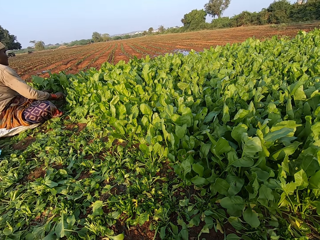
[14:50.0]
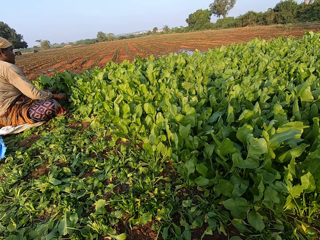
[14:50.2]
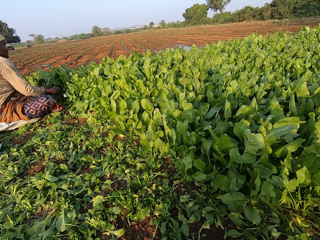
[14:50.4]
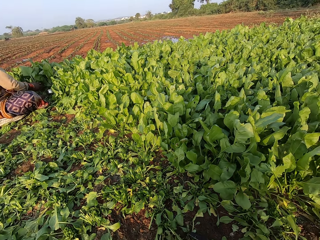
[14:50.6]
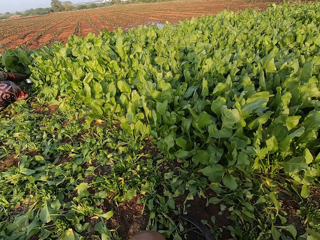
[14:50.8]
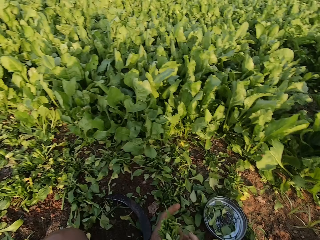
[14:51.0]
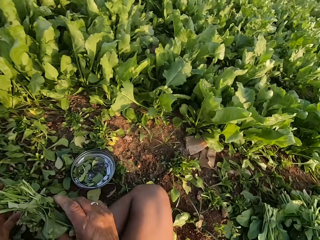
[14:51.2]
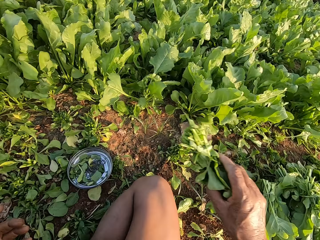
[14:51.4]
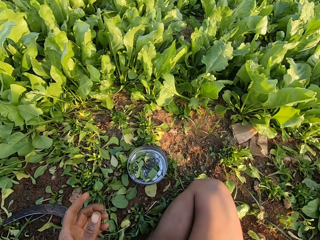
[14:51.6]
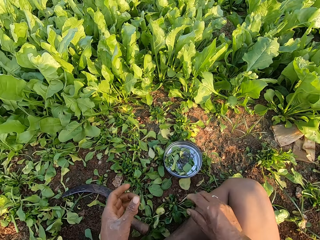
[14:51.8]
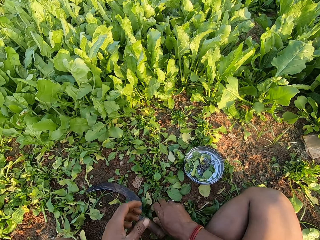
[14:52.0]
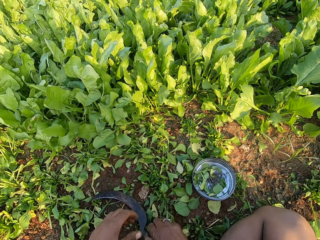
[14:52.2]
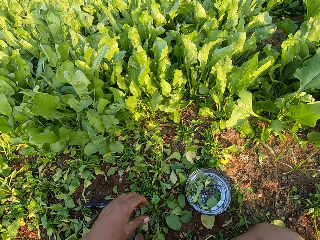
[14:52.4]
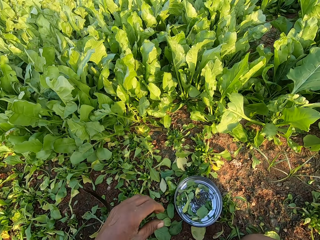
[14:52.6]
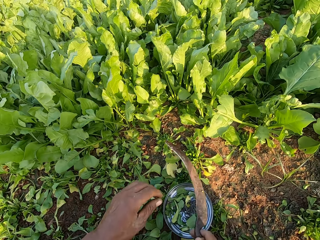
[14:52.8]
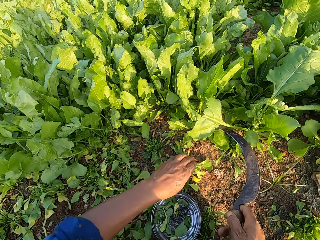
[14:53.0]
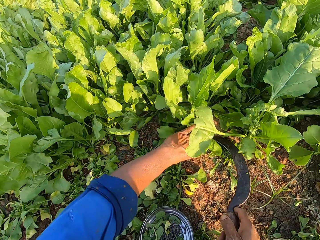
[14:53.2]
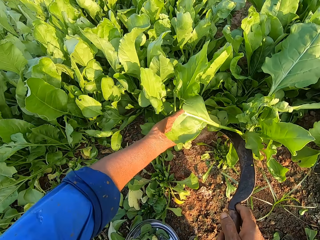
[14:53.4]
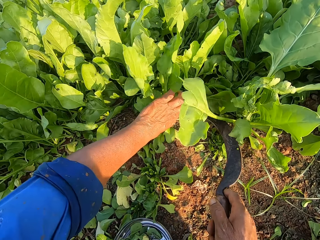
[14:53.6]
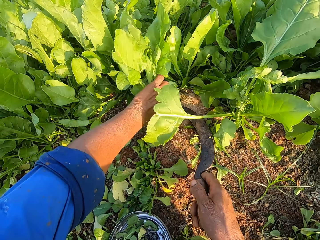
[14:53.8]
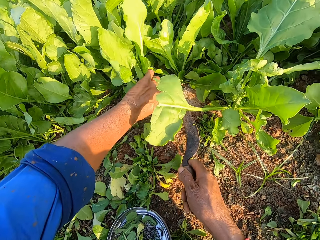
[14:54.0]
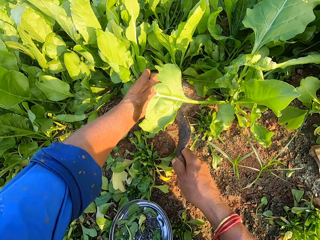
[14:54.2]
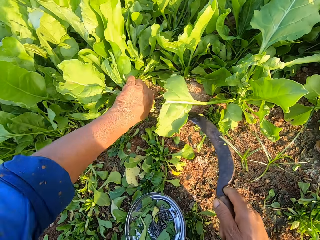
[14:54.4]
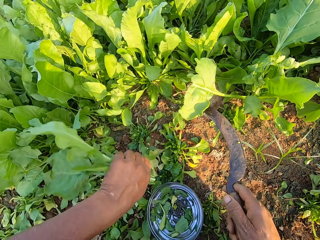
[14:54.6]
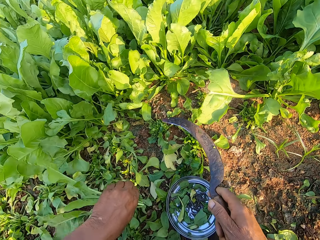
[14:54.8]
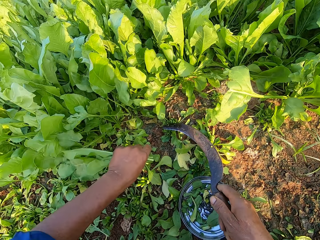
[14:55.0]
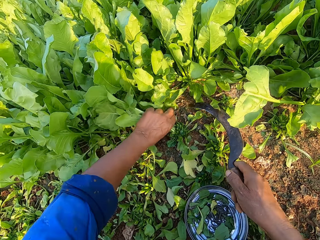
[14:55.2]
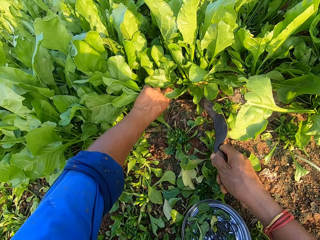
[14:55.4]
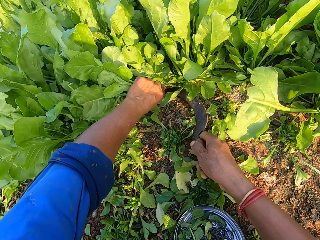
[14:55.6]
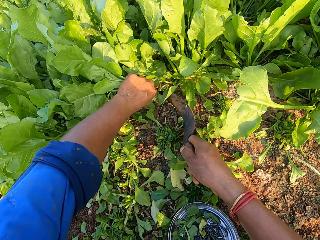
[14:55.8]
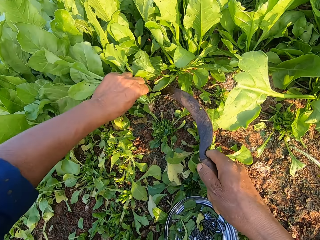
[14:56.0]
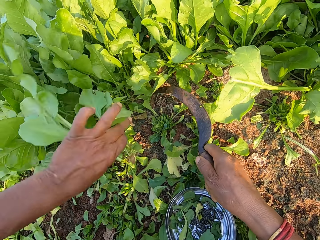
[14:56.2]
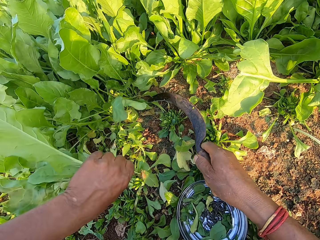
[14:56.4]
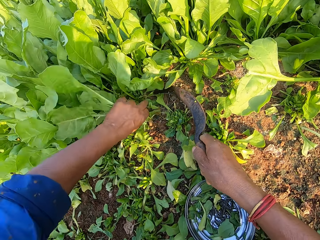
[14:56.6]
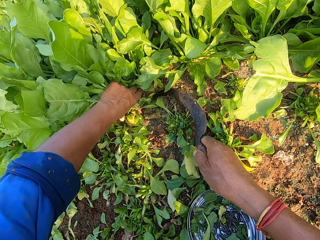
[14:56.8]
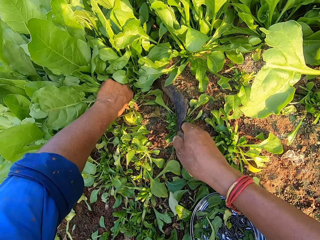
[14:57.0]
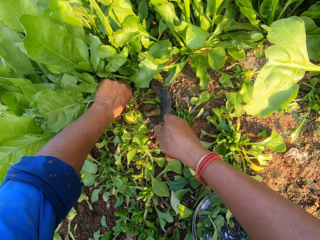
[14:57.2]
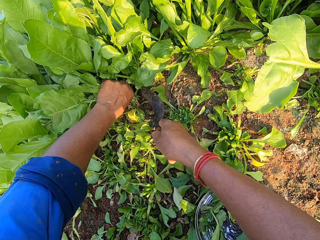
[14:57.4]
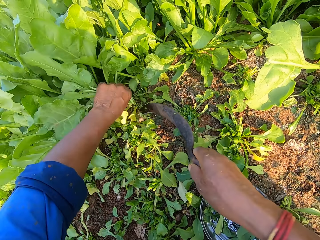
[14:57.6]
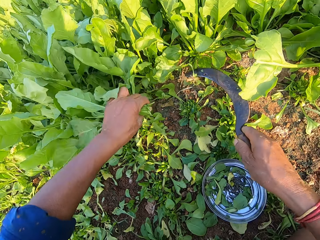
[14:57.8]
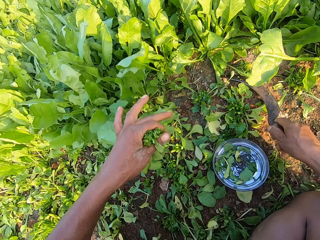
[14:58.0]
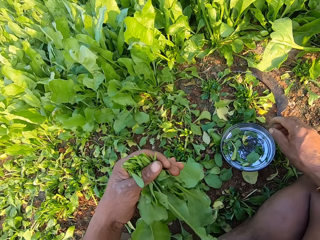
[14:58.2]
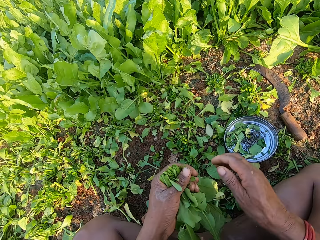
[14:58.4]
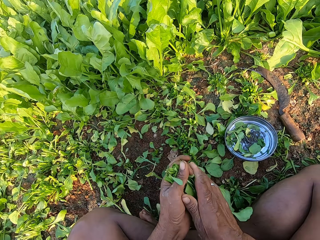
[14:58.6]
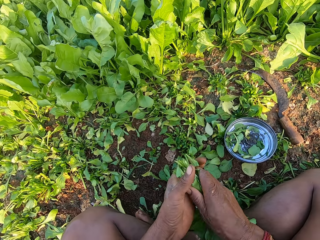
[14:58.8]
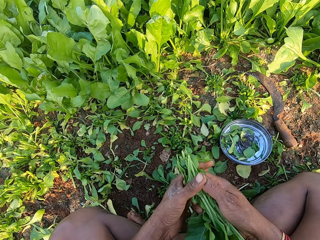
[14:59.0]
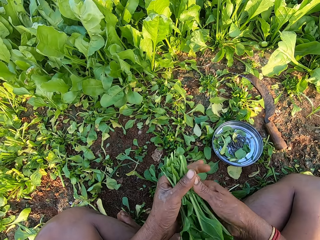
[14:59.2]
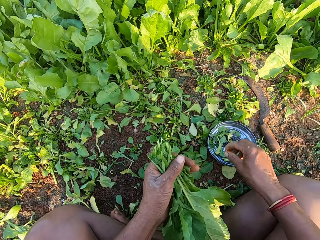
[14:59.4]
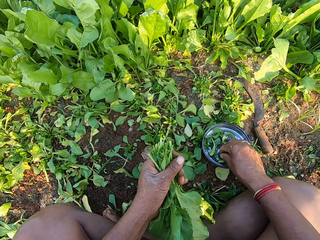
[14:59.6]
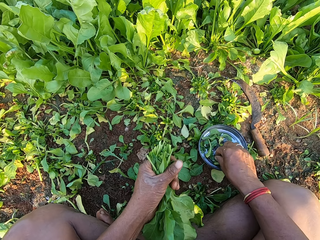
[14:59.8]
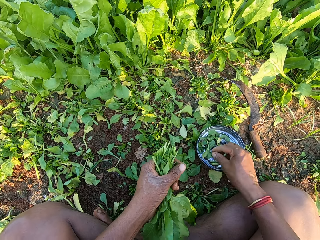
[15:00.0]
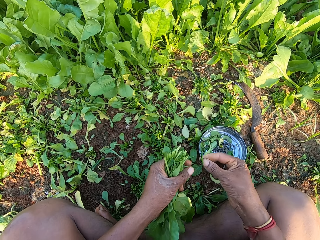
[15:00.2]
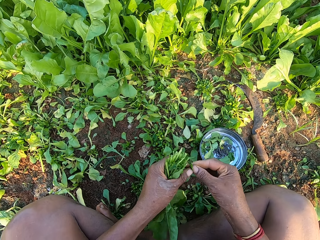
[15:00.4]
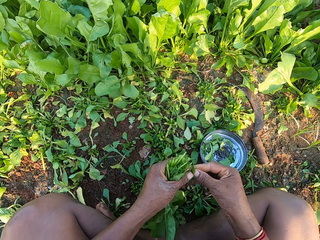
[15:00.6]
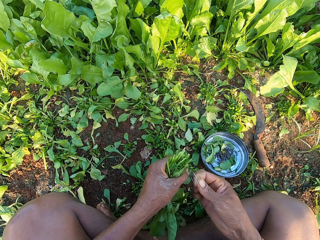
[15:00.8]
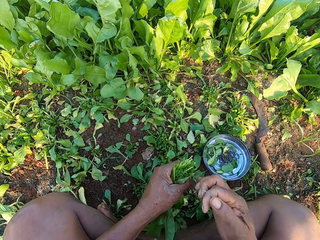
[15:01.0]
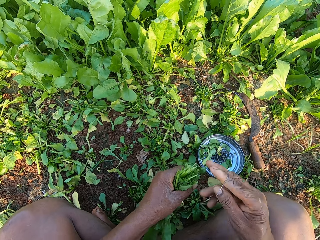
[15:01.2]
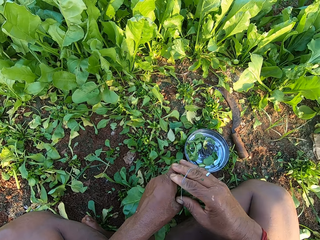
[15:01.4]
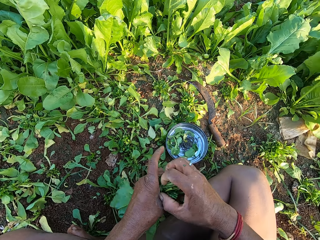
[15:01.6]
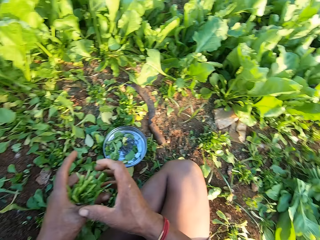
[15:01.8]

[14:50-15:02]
The camera wearer looks at a person. He drops the bundle of vegetables on the bundles of vegetables on the ground with his right hand. He picks up the knife, a sickle, from the ground with his right hand. He looks at the person. He holds the vegetables in the farm with his left hand. He cuts the vegetables in his left hand with the knife in his right hand. He holds the vegetables in the farm with his left hand. He cuts the vegetables in his left hand with the knife in his right hand. He holds the vegetables in the farm with his left hand. He cuts the vegetables in his left hand with the knife in his right hand. He drops the knife on the ground with his right hand. He arranges the vegetables with both hands. He picks up a rubber band from the silver plate on the ground with his right hand. He holds the rubber band with both hands. He bands the vegetables in his left hand with the rubber band in his right hand.

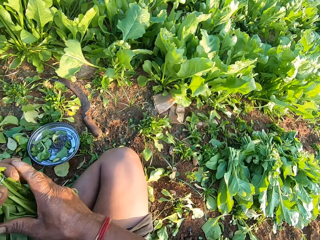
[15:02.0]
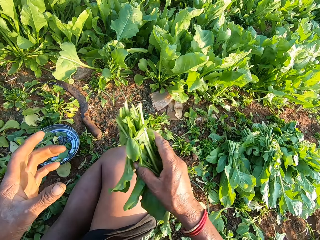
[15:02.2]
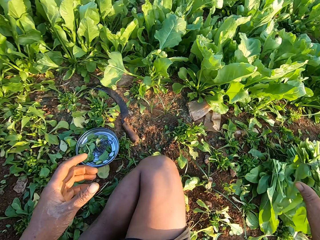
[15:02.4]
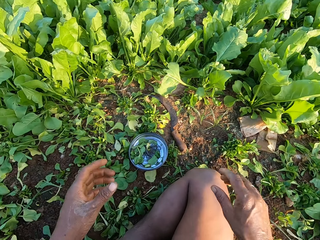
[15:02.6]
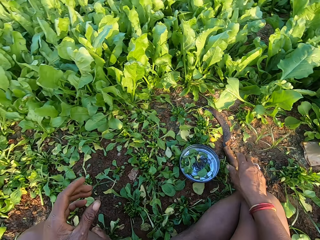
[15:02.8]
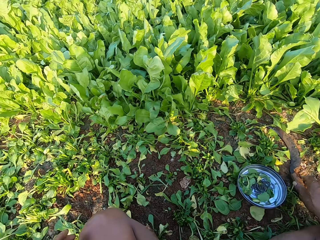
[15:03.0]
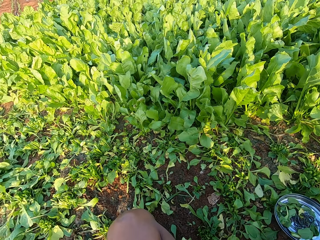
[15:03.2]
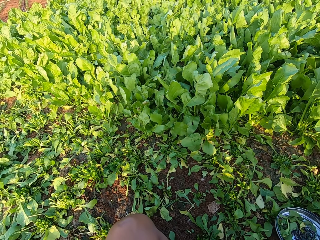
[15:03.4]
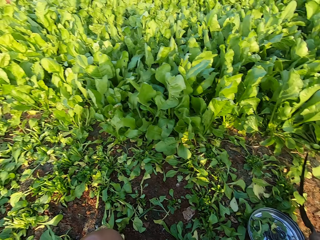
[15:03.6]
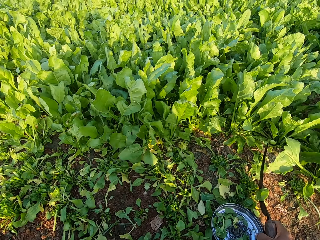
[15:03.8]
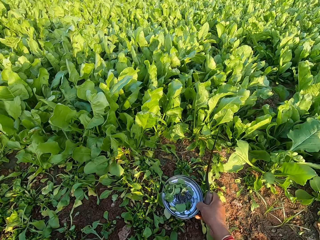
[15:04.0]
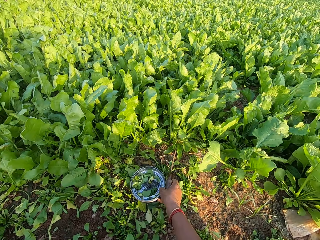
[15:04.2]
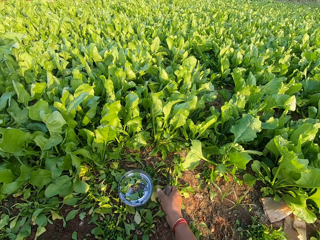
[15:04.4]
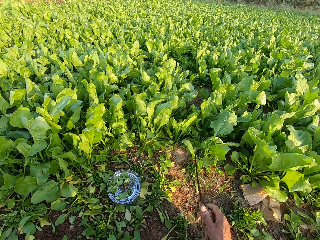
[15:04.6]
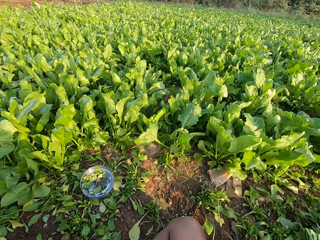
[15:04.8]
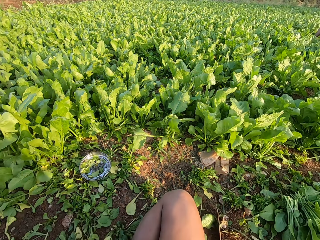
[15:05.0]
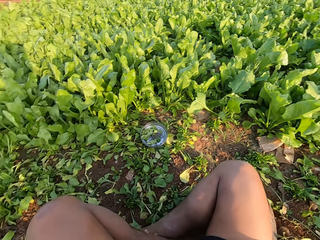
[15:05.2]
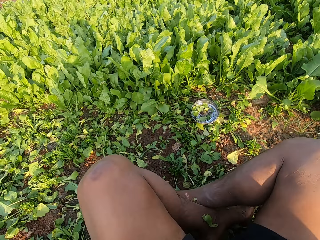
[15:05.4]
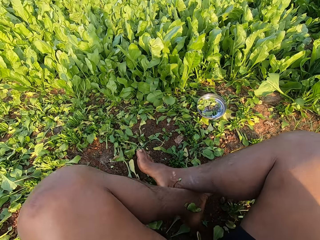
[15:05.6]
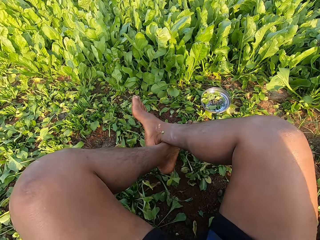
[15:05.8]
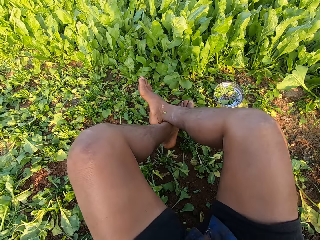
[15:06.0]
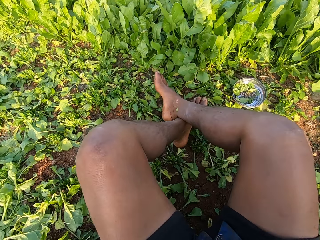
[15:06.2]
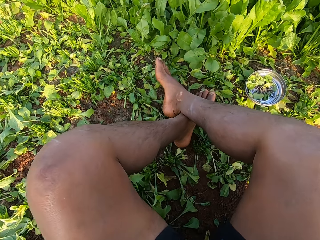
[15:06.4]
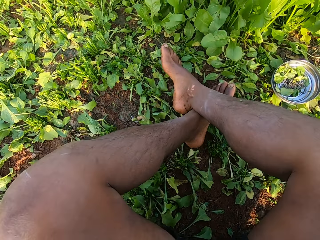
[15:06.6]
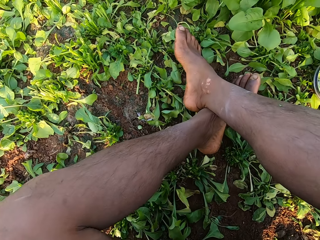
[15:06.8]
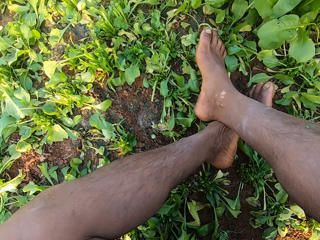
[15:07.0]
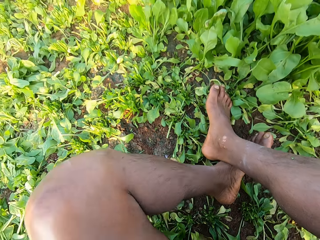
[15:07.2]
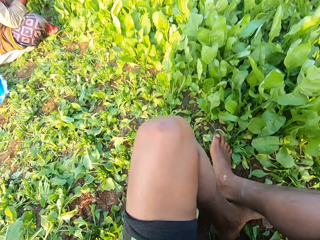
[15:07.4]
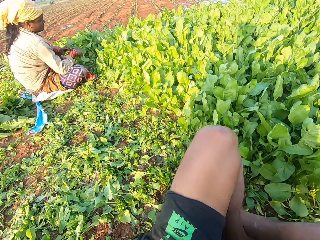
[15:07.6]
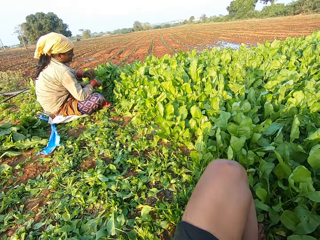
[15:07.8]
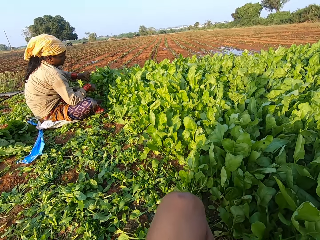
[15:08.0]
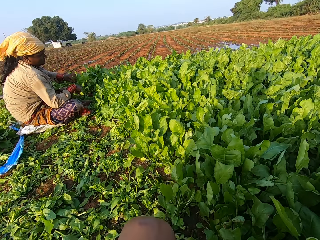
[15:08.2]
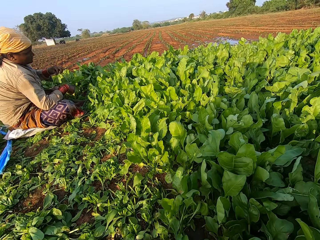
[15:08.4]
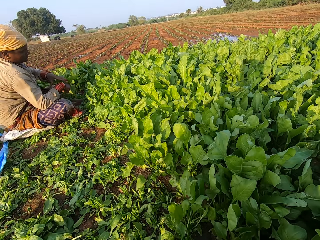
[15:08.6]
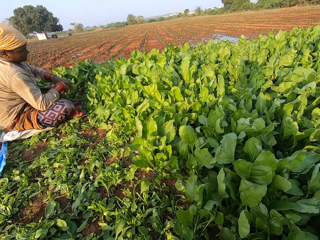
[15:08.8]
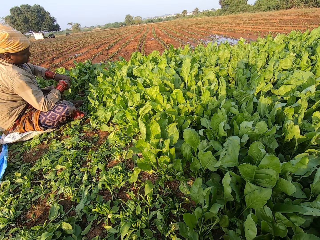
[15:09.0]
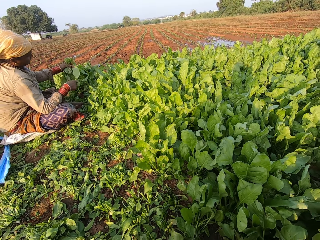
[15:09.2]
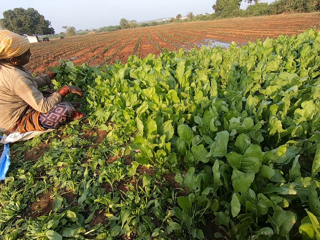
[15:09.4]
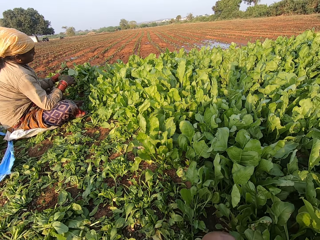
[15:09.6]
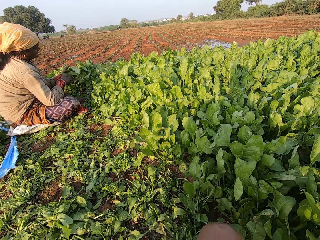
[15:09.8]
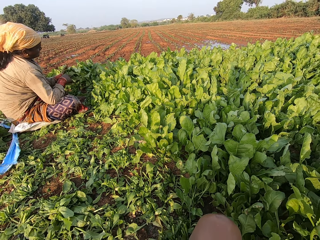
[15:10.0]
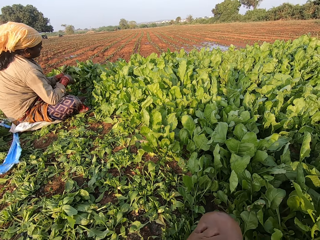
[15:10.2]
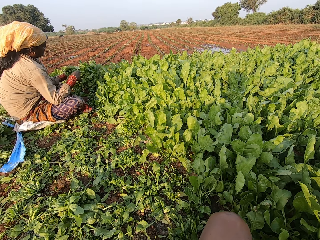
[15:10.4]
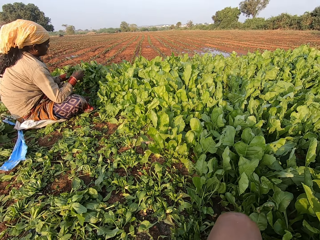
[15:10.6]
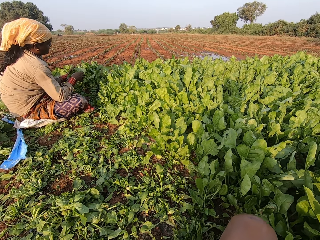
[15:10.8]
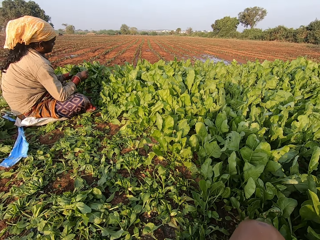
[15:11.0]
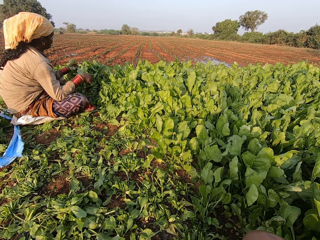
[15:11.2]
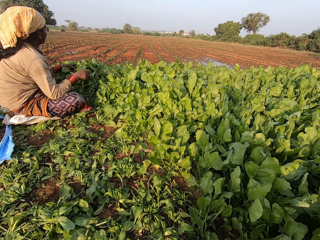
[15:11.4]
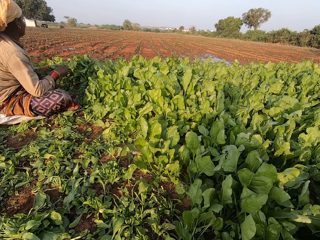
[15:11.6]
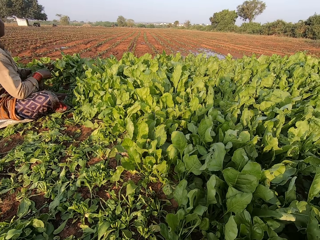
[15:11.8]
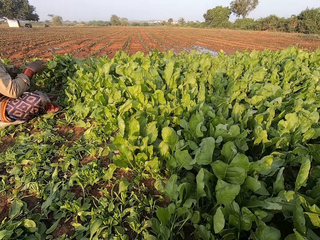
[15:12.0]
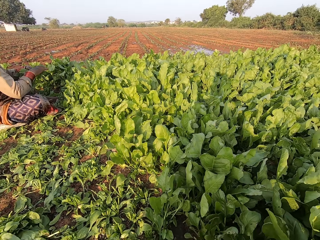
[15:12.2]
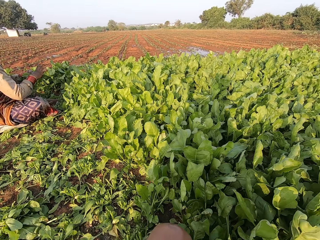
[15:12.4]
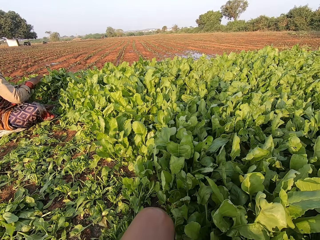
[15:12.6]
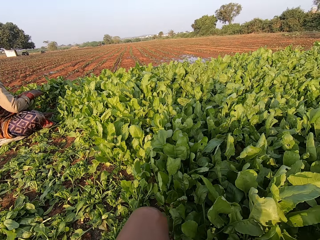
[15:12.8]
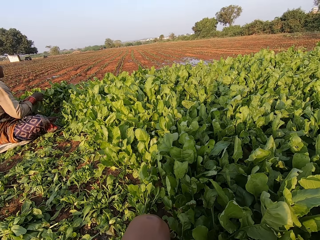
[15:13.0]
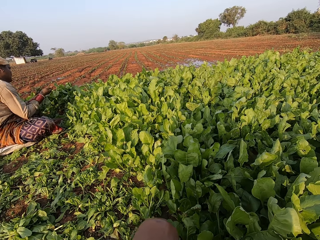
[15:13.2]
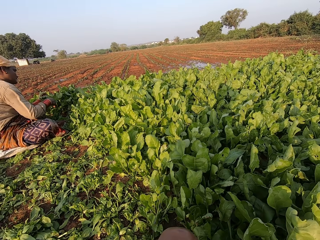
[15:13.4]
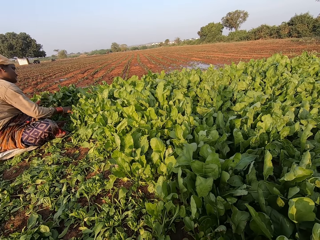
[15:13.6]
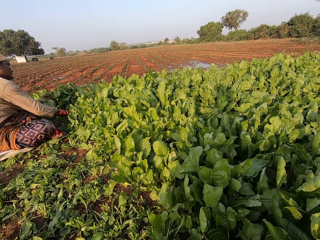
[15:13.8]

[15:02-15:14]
The camera wearer passes the bundle of vegetables in his left hand to his right hand. He drops the bundle of vegetables on the bundles of vegetables on the ground with his right hand. He picks up the knife, a sickle, from the ground with his right hand. He picks up the plate from the ground with his right hand. He drops the plate in his right hand on the ground. He moves the silver plate. He drops the knife in his right hand on the ground. He stretches out his legs. He moves forward. He looks at a woman. The woman passes the vegetables in her right hand to her left hand. She removes weeds from the vegetables in her left hand with her right hand. The camera wearer speaks to the woman. The woman drops the weeds on the floor with her right hand. She cuts a branch of vegetable from the vegetables in her left hand with her right hand. She drops the branch of vegetable on the ground with her right hand.
